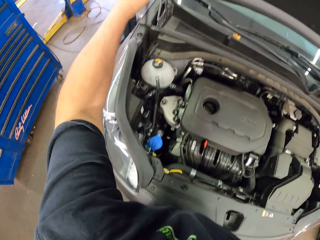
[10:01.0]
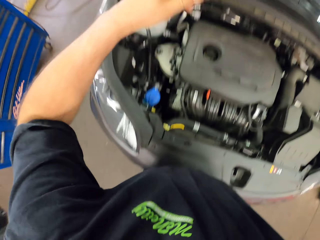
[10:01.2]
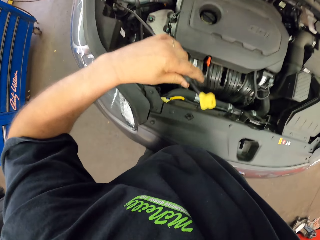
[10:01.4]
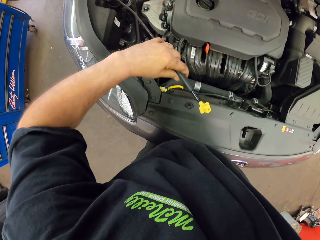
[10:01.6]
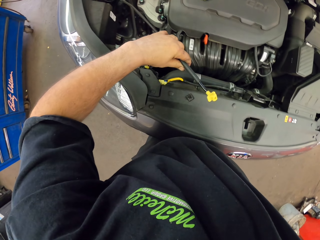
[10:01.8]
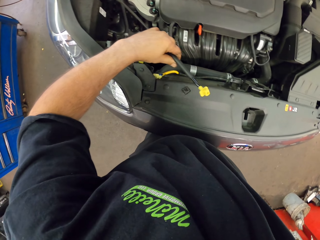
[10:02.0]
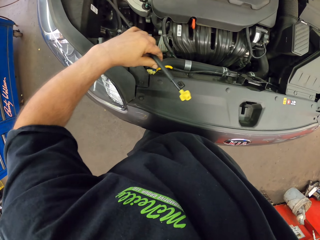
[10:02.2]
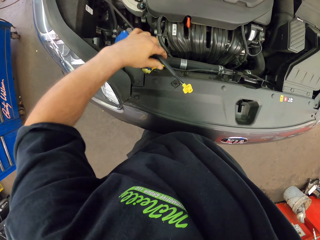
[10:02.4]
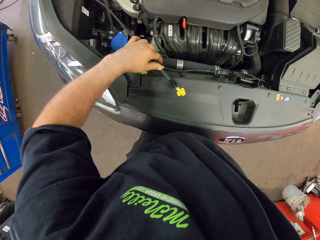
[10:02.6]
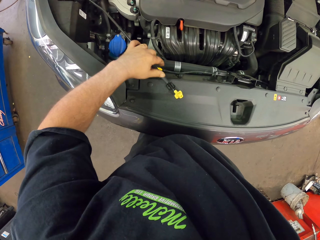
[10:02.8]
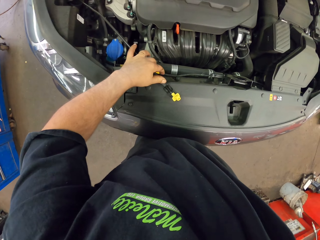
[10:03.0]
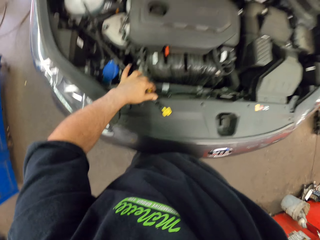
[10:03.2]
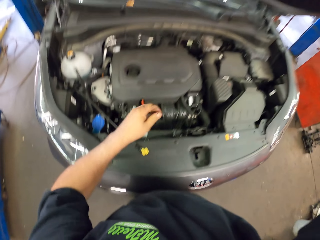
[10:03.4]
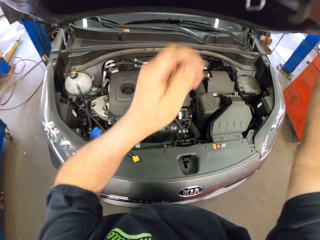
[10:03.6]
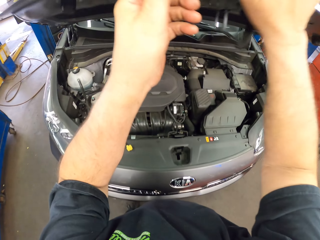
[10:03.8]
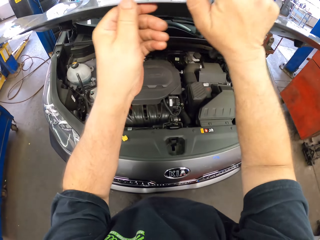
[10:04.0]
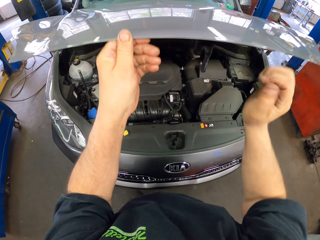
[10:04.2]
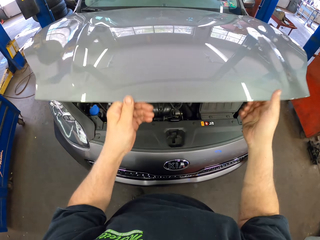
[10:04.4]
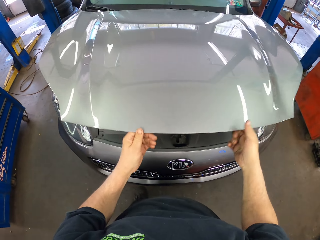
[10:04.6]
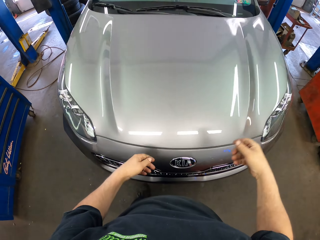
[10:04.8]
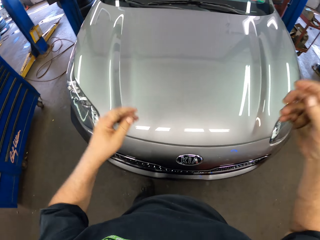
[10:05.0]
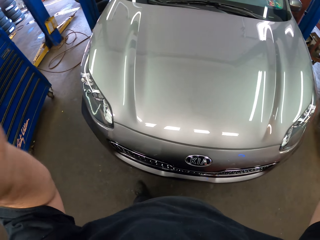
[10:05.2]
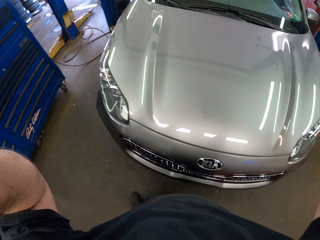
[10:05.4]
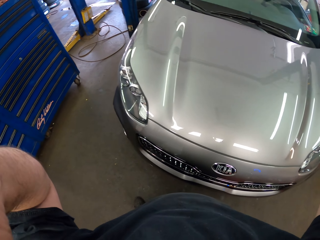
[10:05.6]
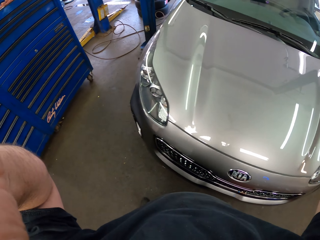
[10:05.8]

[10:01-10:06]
The camera wearer removes the bonnet strut. They hold something. They close the bonnet.
